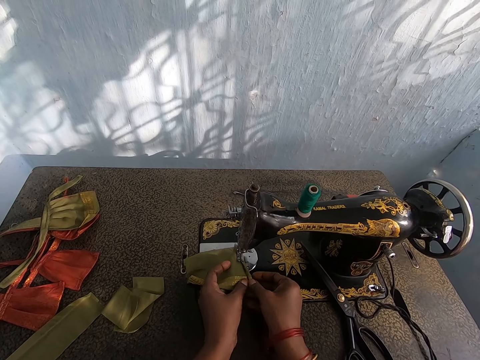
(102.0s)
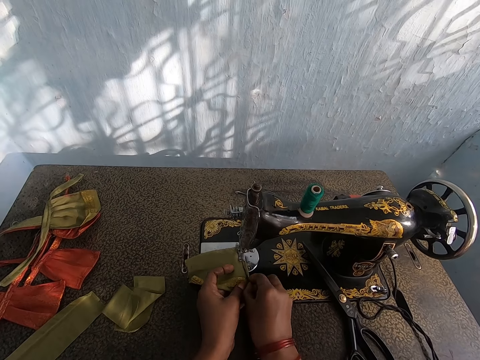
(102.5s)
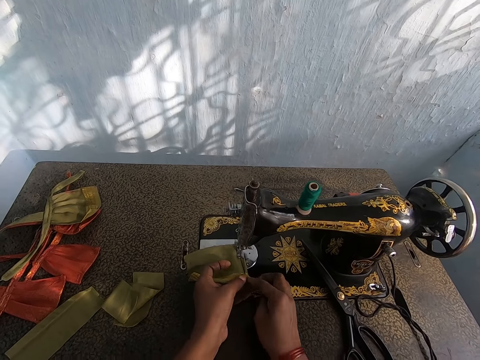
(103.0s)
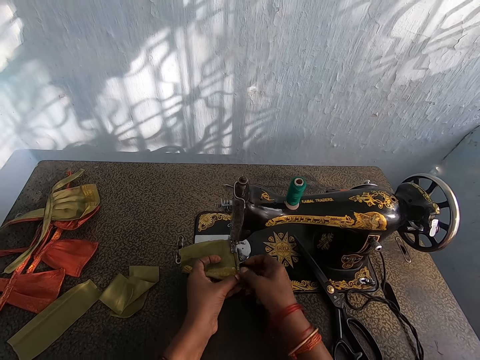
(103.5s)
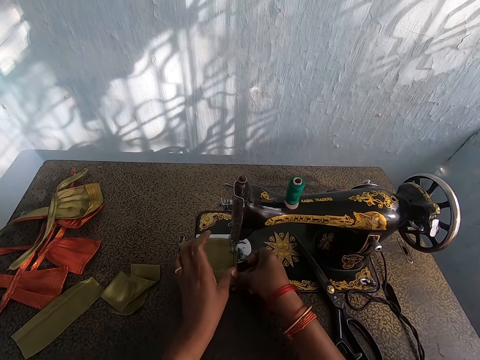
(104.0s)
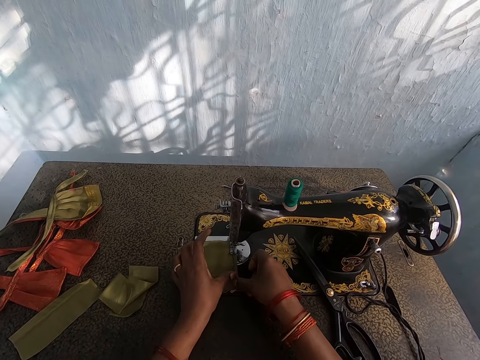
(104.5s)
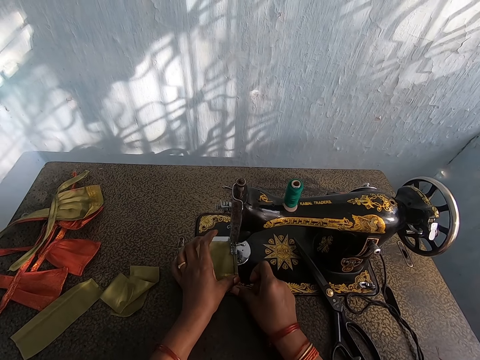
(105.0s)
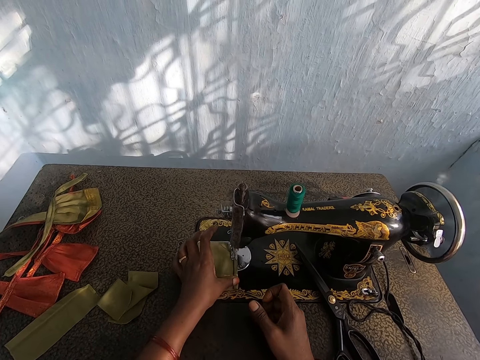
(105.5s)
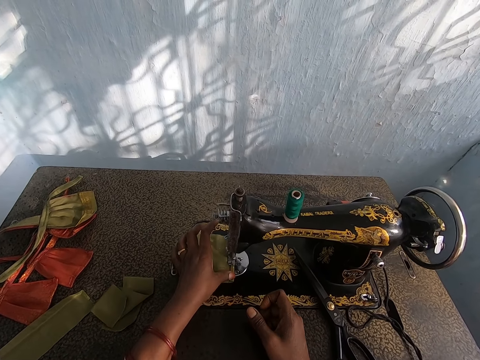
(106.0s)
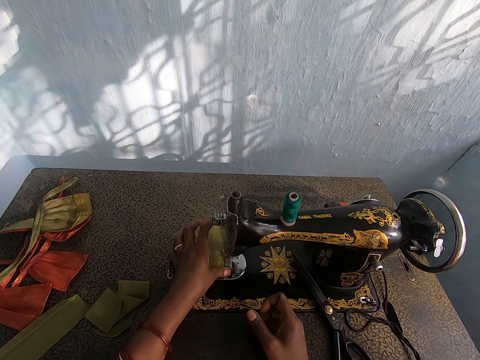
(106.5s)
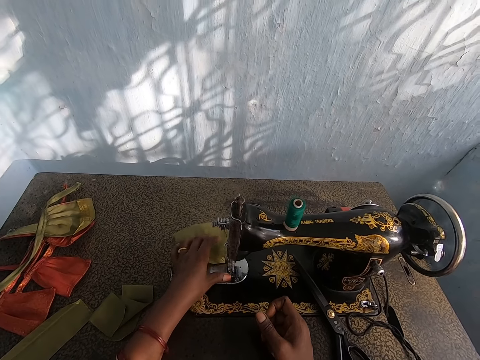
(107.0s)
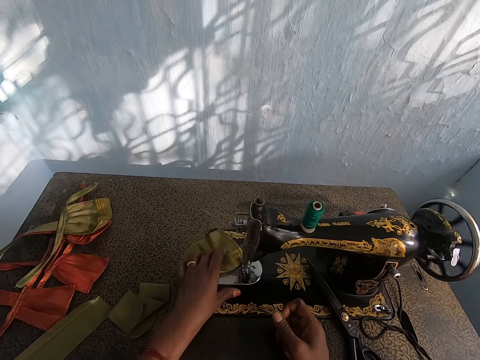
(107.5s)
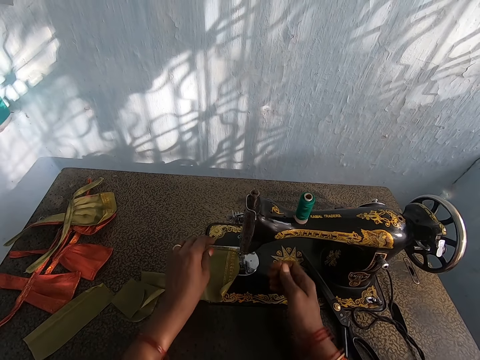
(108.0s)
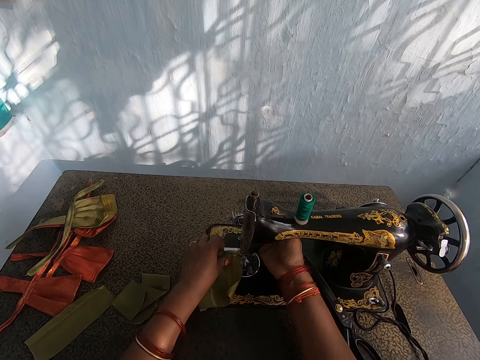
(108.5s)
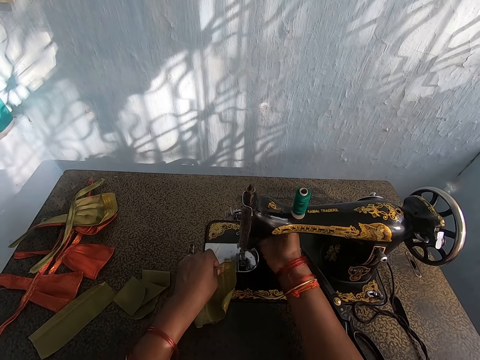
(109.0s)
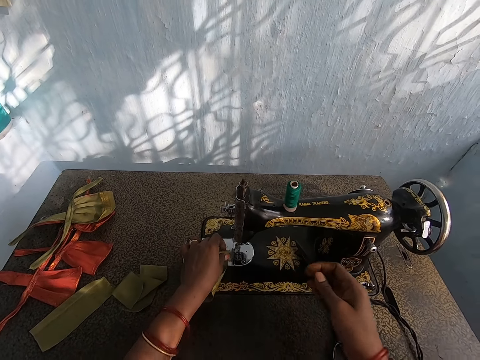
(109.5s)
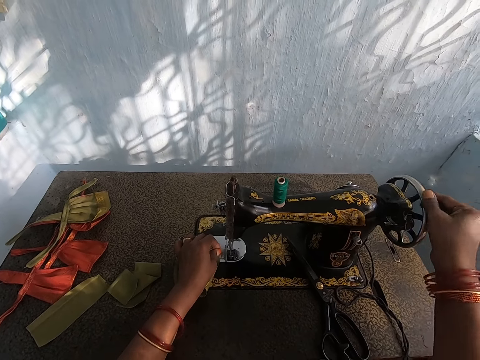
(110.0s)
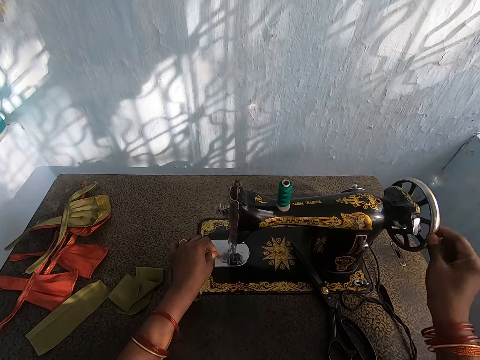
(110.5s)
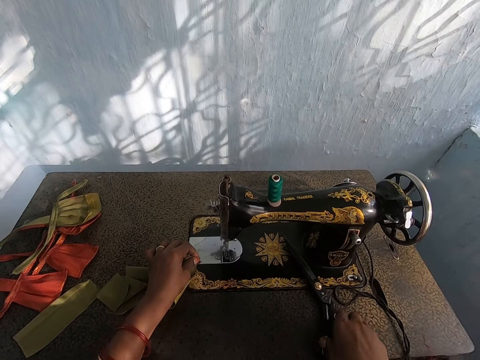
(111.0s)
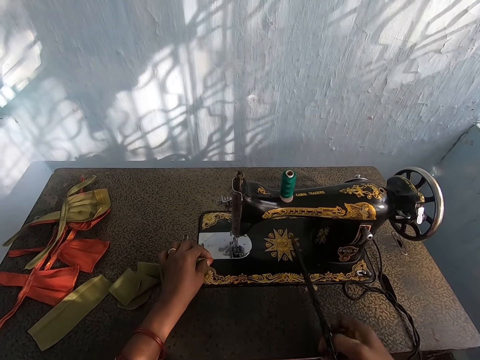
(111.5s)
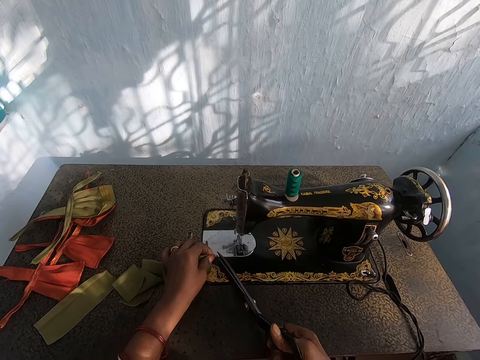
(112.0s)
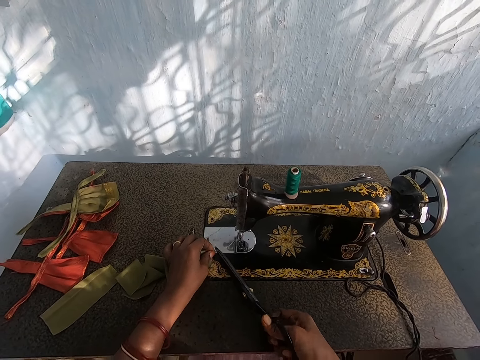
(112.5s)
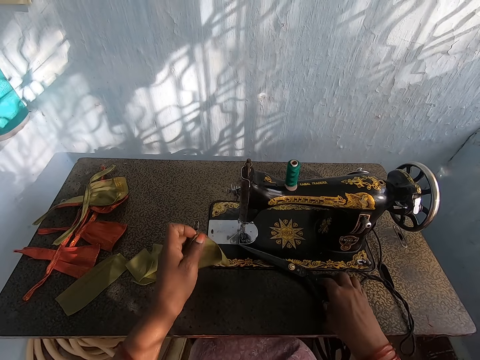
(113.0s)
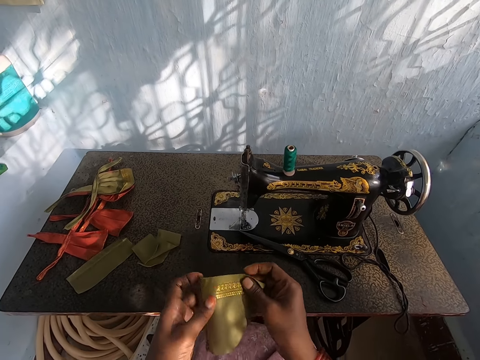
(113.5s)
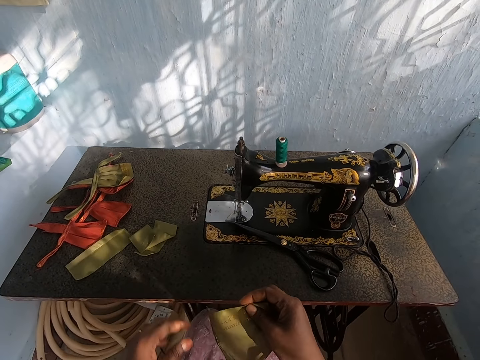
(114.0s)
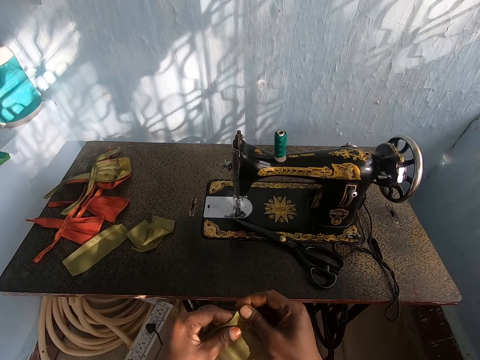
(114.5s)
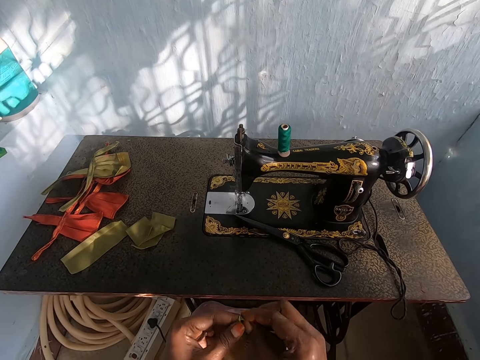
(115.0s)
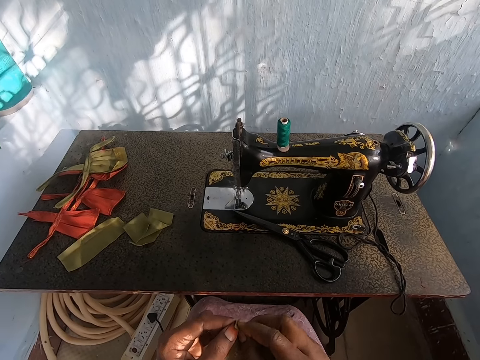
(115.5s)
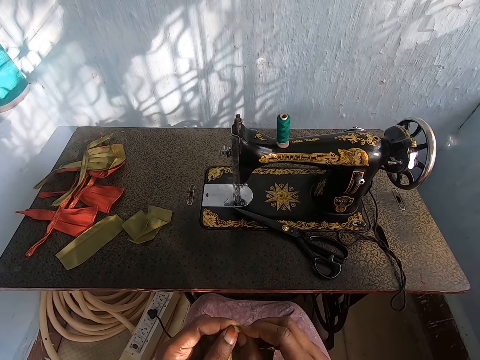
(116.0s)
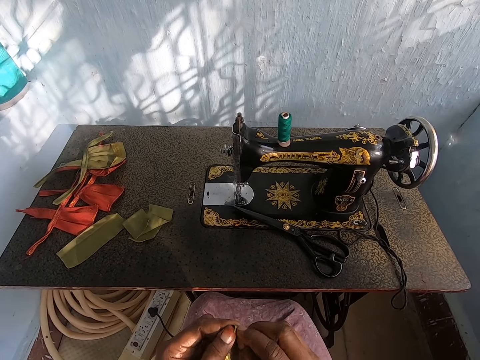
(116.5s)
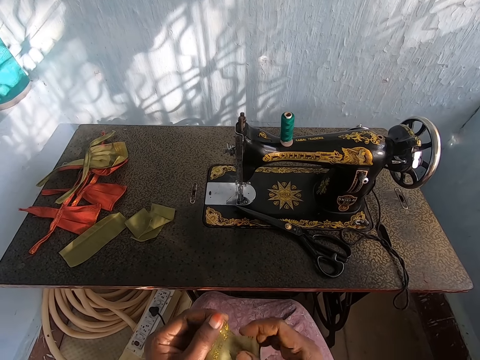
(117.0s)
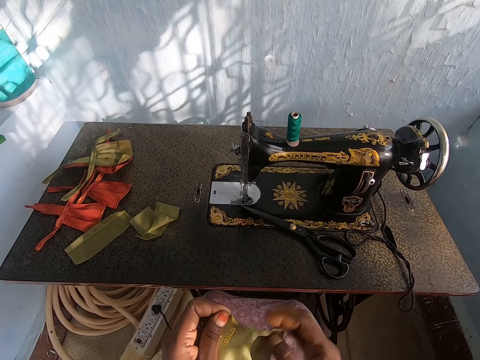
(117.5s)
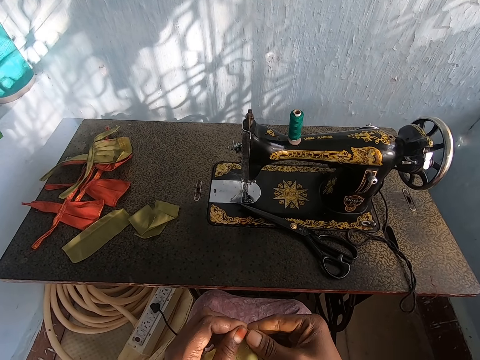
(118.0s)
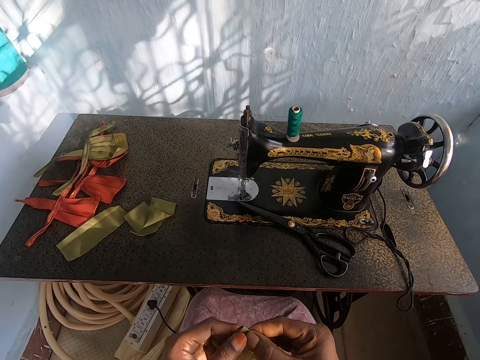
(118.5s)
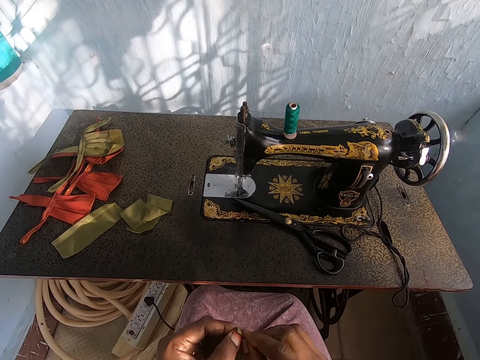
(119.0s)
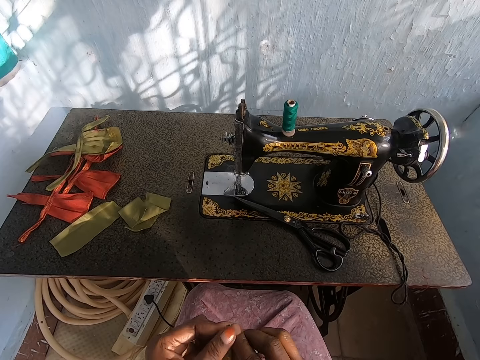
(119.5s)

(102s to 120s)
The camera wearer makes the piece of cloth. He removes the cloth from the sewing machine. He holds the sewing machine with his right hand. He picks up the scissors from the sewing machine. He cuts thread from the piece of cloth and sewing machine with the scissors. He drops the scissors on the sewing machine. He folds the edge of the piece of cloth.

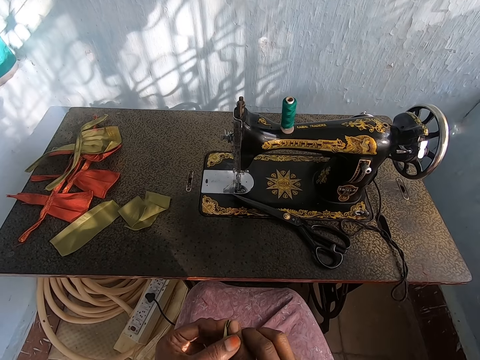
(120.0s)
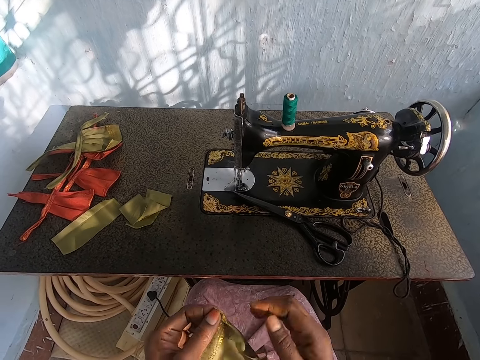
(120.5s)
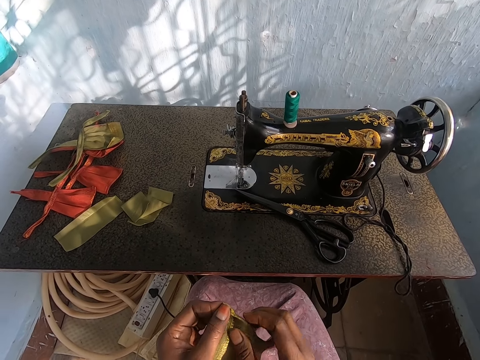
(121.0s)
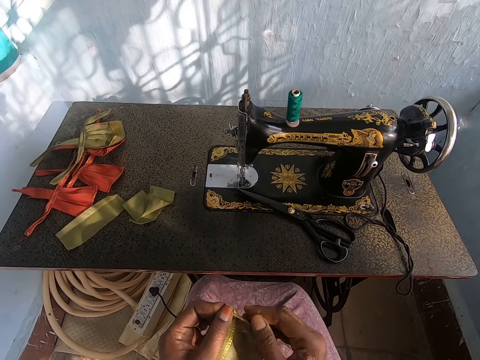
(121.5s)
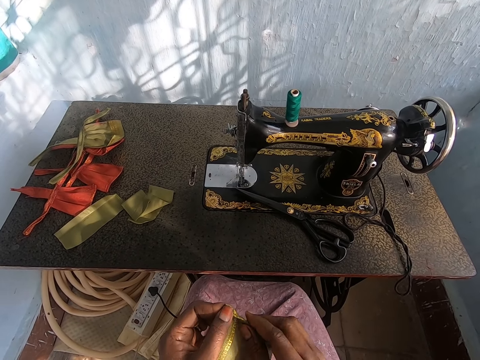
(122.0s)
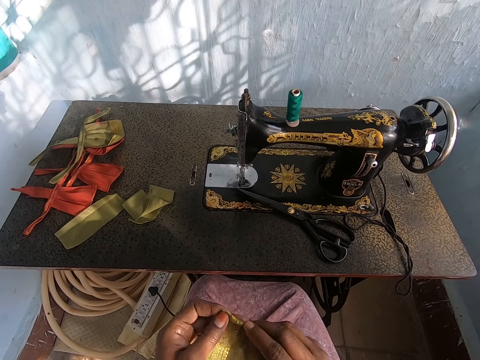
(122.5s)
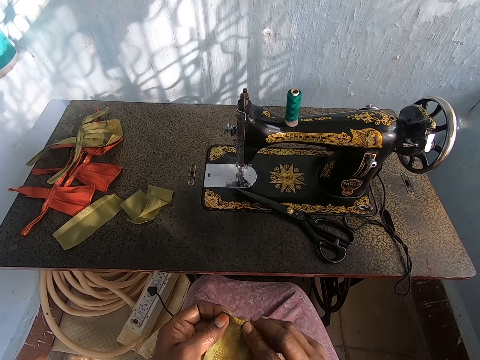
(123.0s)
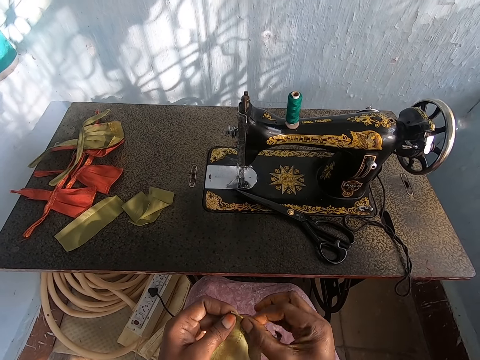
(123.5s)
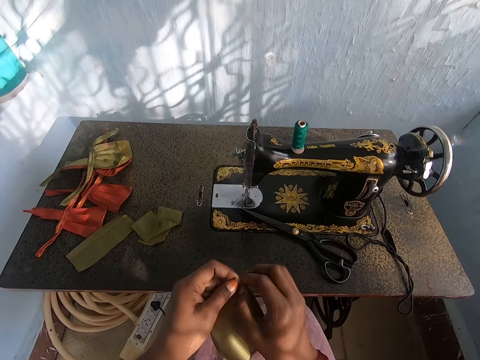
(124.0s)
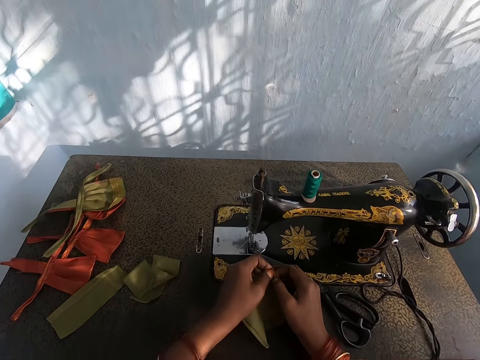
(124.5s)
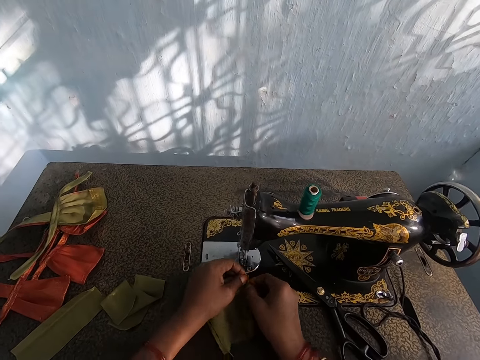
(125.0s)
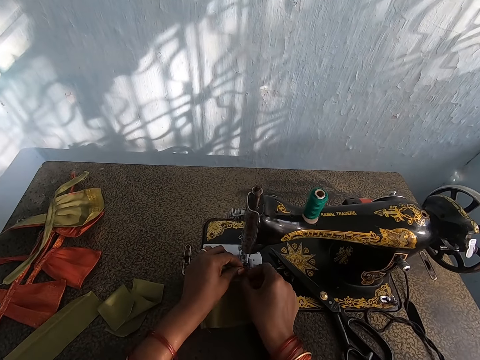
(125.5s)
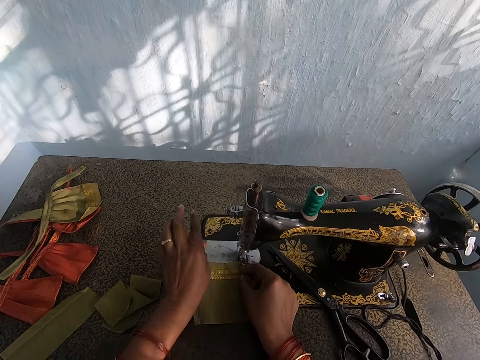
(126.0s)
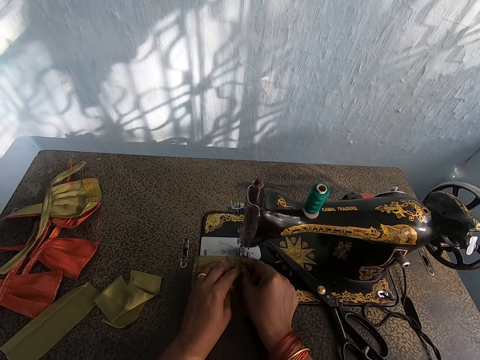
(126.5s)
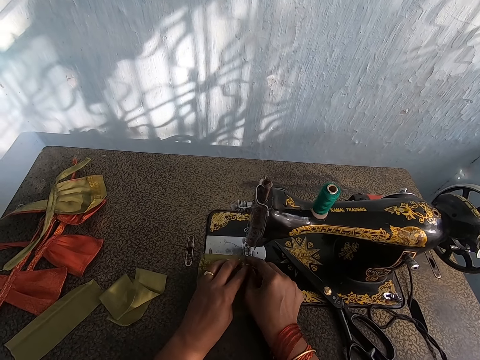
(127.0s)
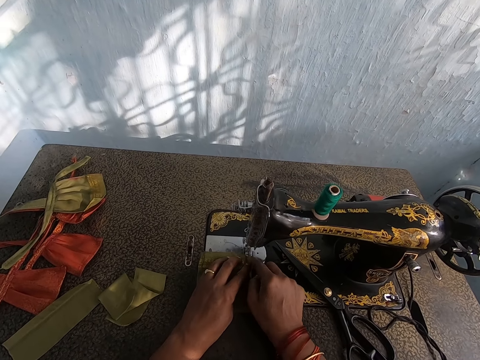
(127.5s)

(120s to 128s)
The camera wearer sets the piece of cloth on the sewing machine.
